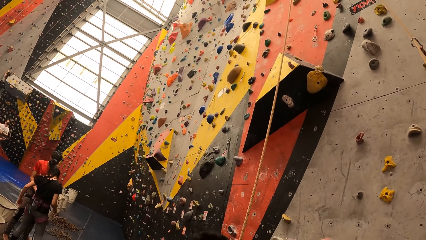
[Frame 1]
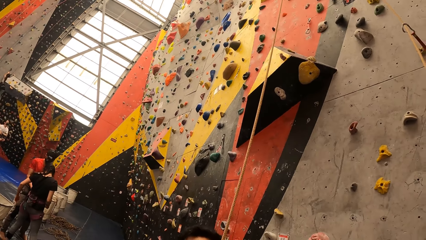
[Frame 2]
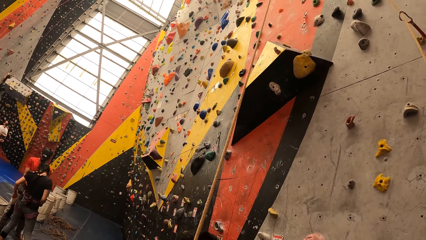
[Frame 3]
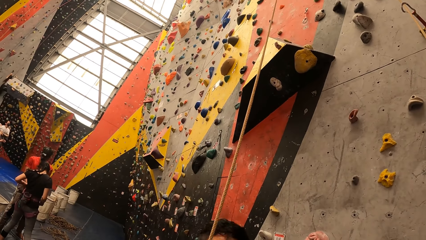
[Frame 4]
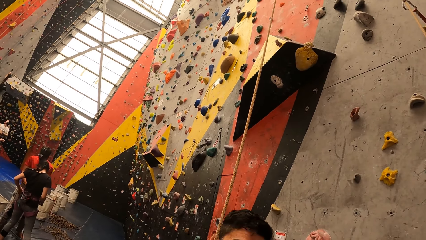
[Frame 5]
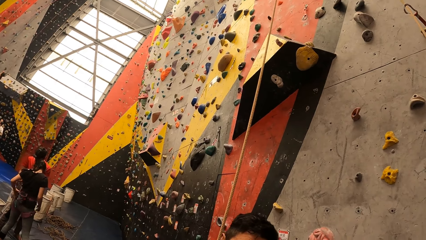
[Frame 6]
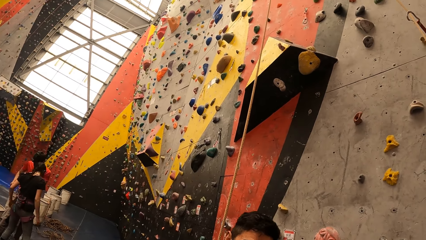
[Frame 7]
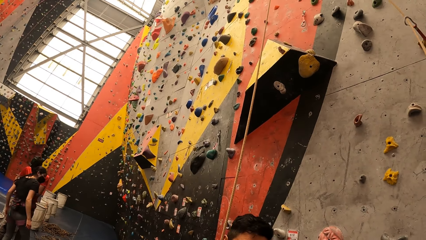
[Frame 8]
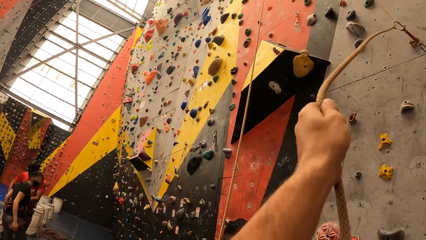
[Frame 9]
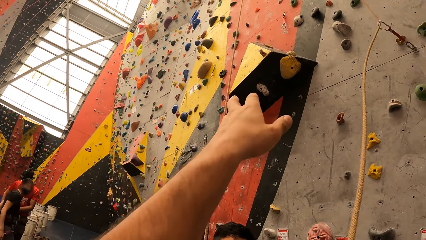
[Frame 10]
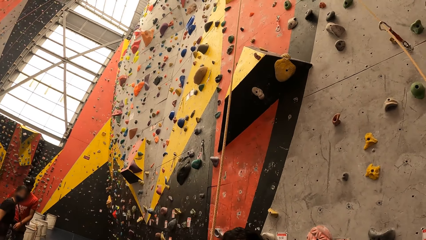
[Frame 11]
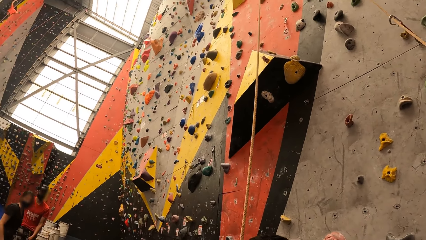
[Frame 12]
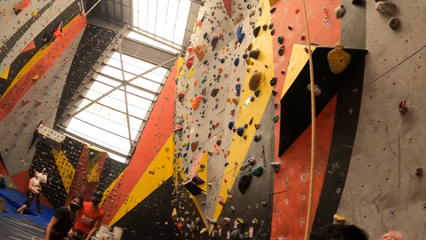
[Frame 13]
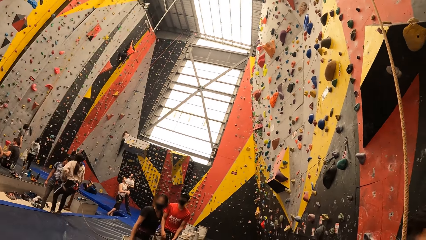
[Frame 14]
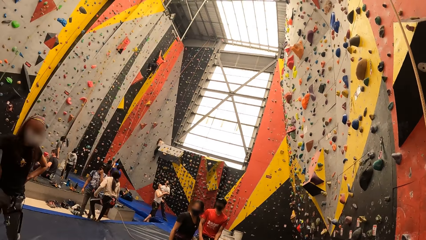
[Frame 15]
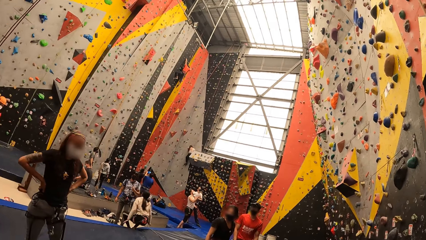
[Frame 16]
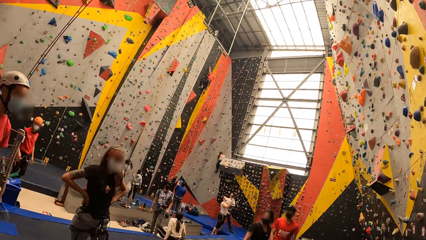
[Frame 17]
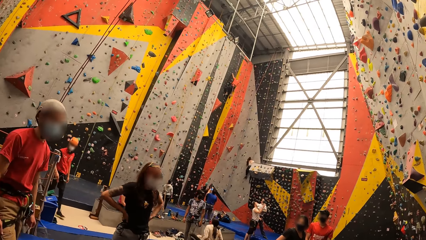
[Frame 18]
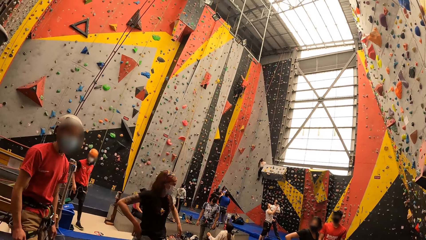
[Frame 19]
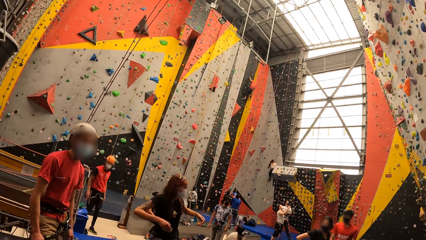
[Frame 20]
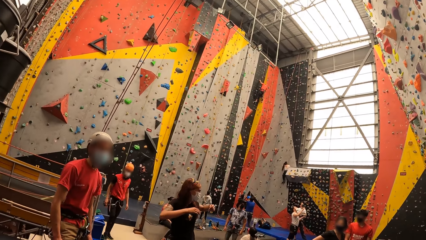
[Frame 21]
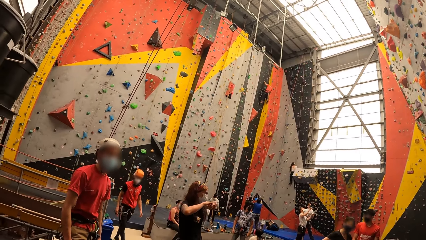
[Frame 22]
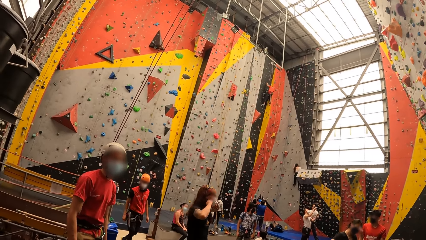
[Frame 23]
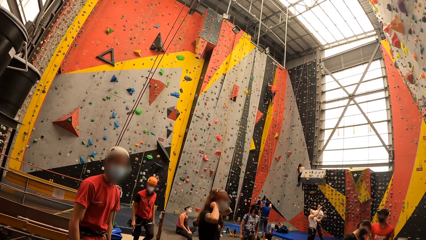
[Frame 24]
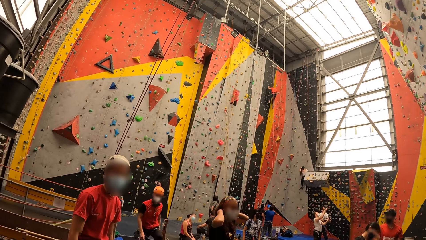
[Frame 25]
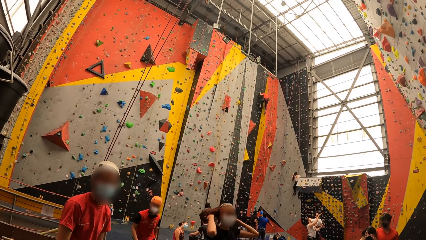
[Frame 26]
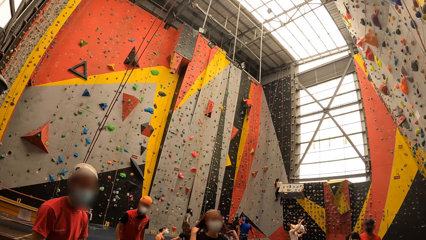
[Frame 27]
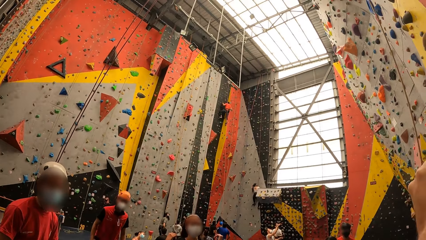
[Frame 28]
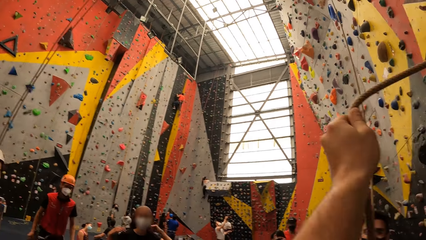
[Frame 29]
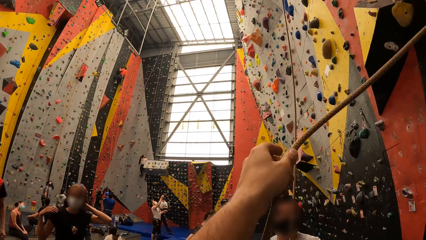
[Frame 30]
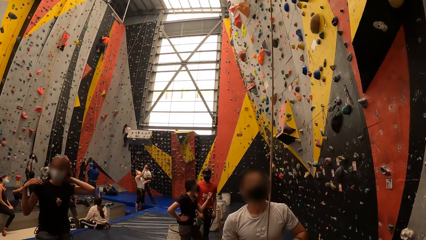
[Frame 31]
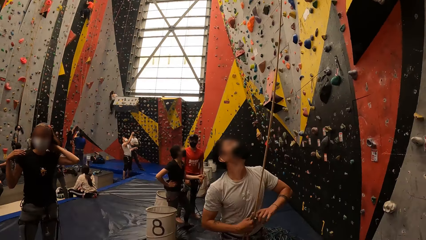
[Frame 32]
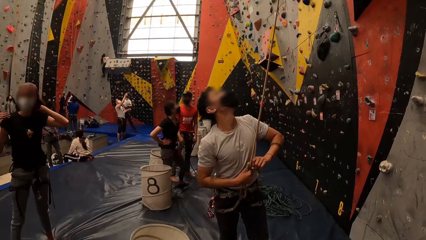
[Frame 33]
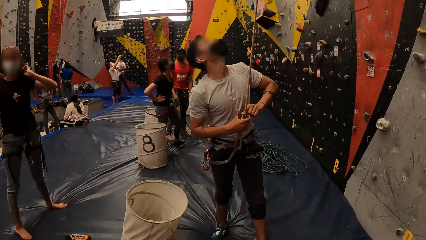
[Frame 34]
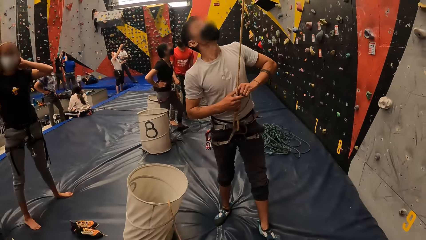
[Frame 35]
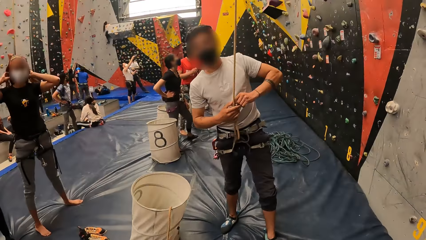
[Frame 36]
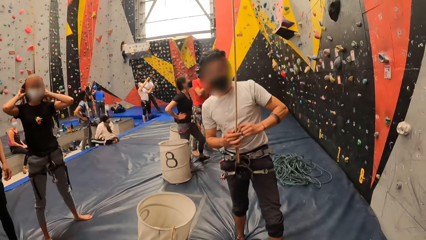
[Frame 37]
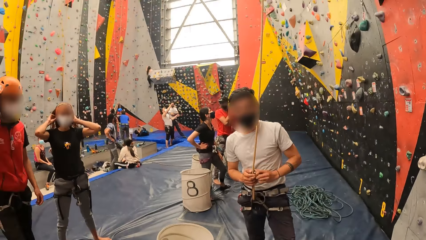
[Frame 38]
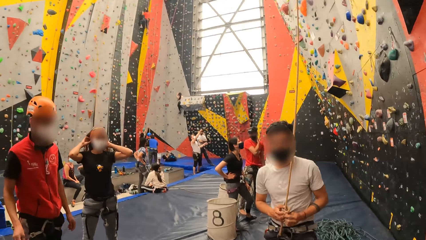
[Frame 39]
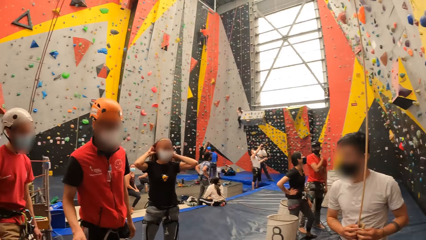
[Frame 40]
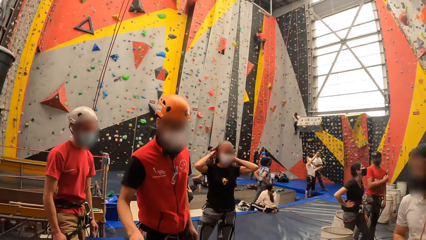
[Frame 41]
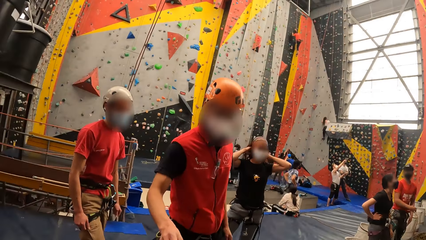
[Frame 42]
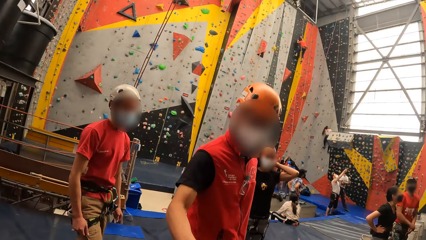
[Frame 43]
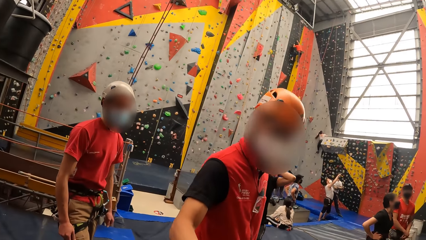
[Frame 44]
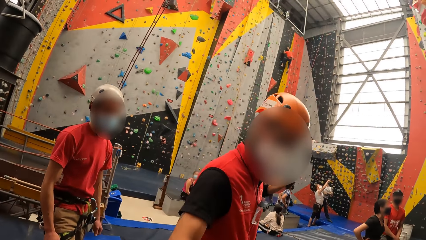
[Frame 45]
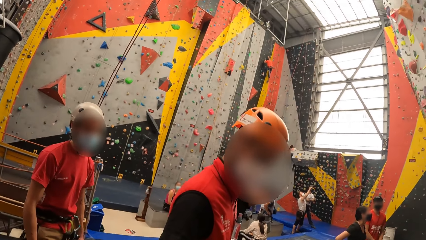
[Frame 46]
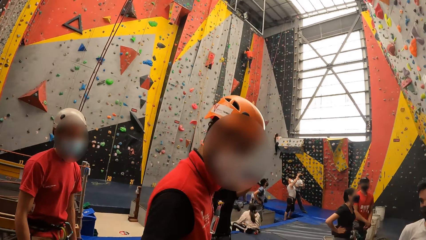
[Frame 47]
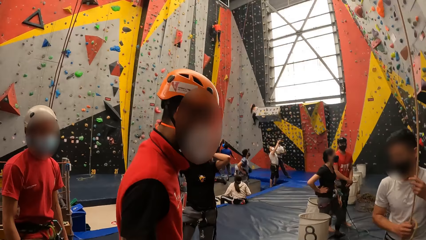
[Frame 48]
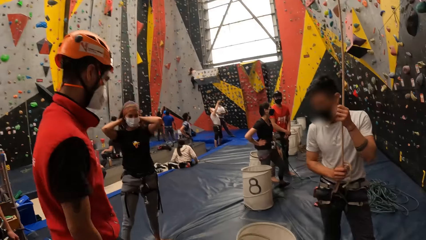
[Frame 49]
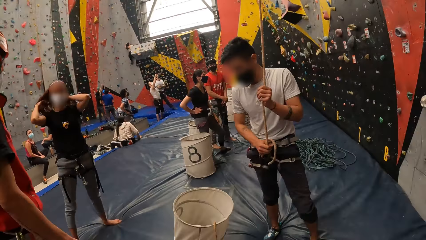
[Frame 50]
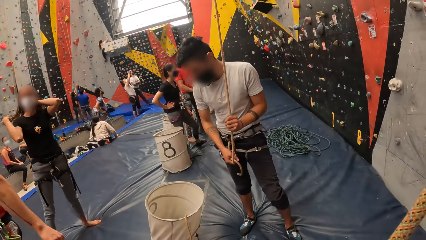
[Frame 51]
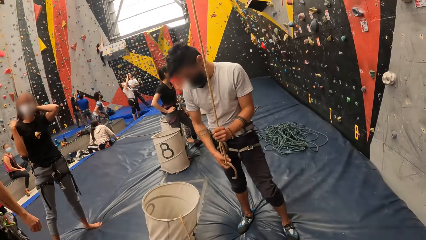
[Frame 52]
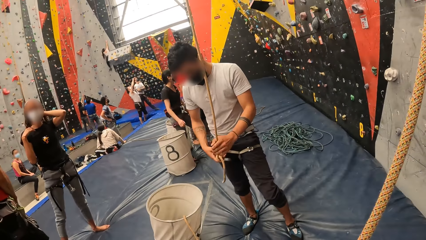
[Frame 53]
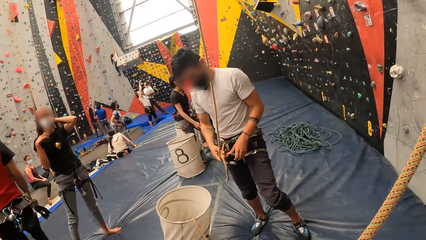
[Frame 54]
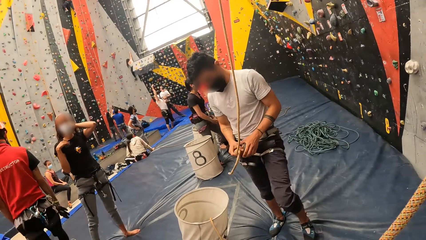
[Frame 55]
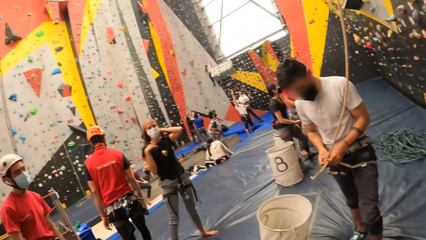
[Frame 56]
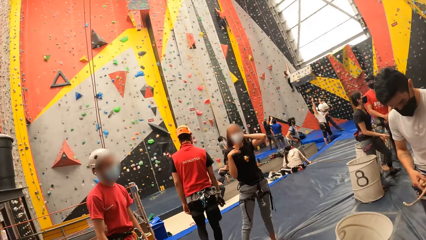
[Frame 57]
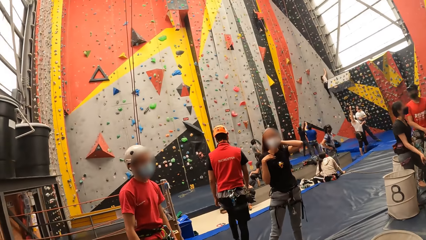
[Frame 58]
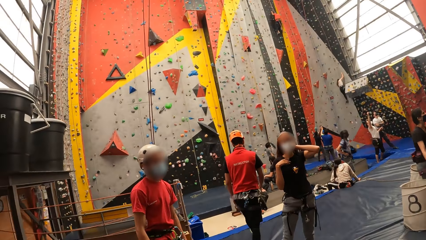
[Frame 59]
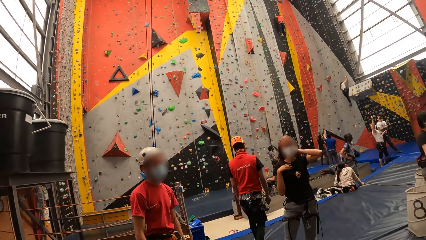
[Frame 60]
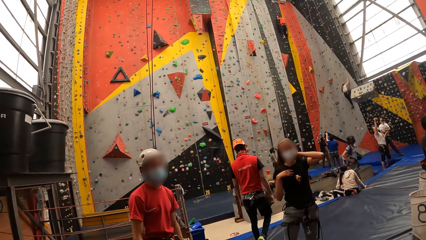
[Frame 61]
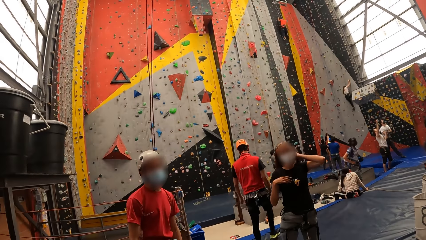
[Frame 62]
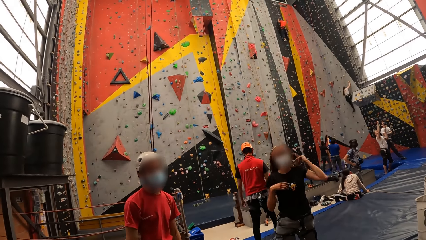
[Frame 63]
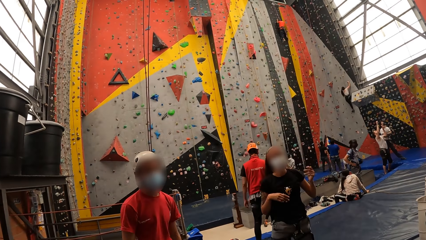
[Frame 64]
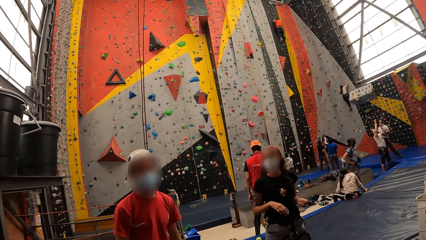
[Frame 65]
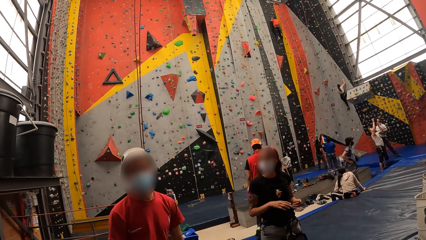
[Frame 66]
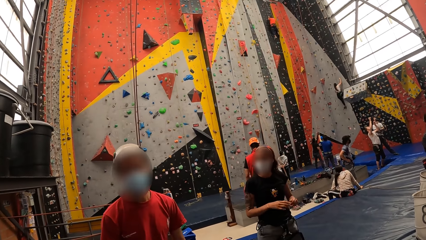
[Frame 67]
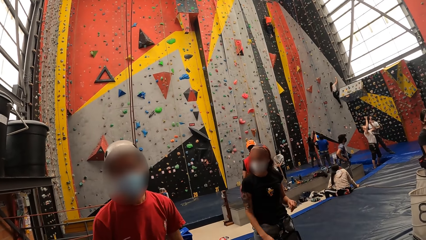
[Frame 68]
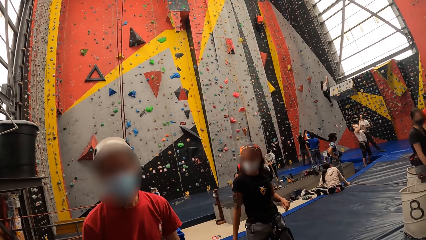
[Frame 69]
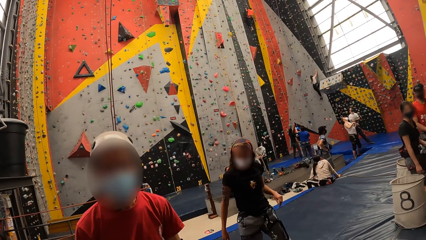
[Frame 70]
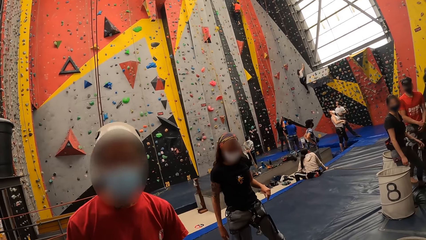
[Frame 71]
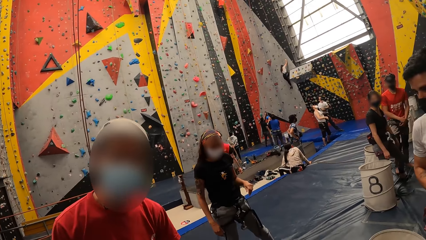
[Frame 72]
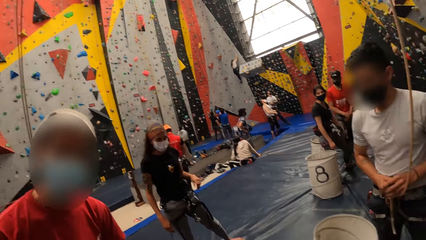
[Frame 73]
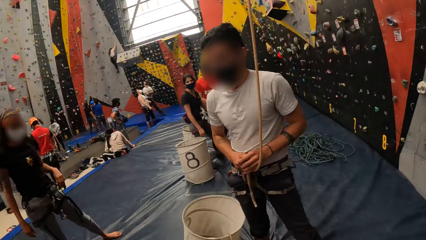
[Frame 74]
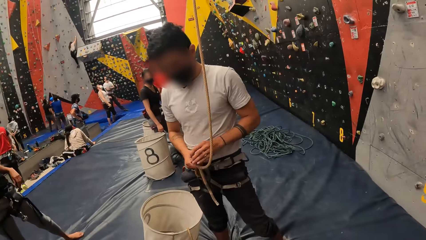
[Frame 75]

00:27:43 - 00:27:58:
The camera wearer moves the hand. They look around. They converse with a man.
